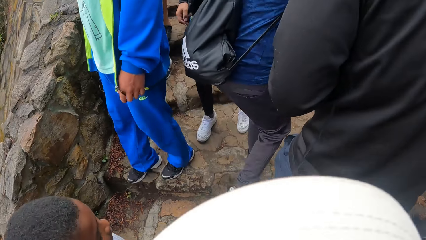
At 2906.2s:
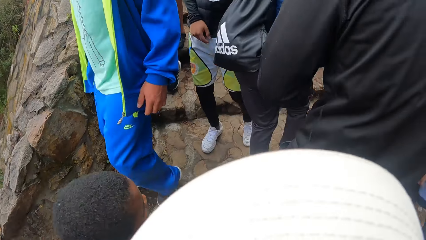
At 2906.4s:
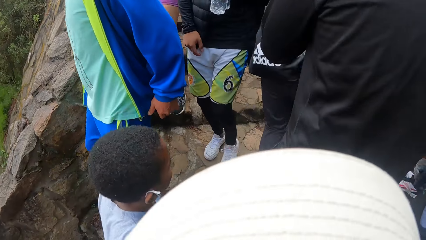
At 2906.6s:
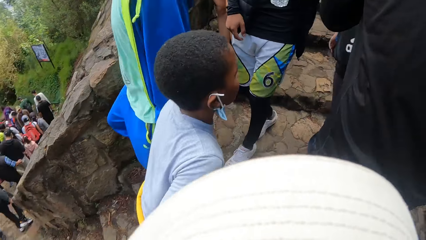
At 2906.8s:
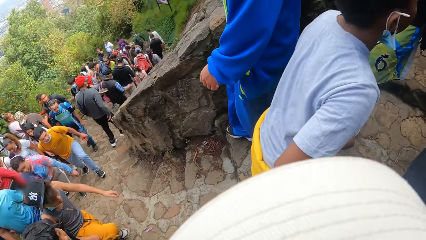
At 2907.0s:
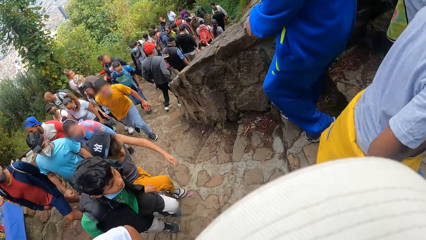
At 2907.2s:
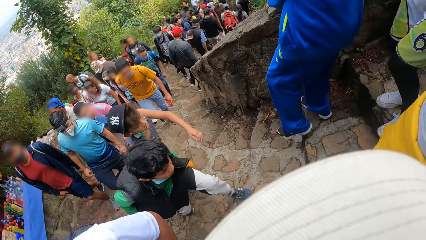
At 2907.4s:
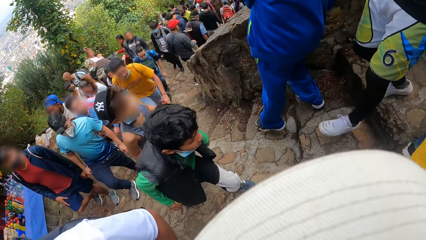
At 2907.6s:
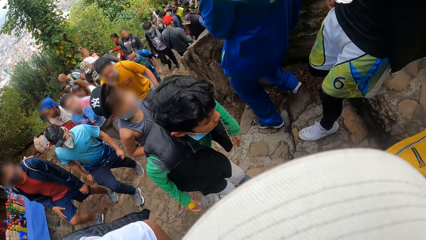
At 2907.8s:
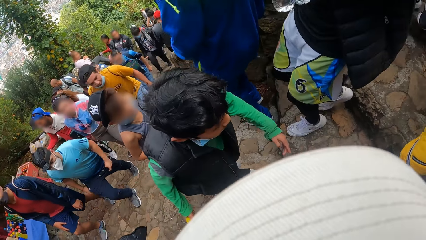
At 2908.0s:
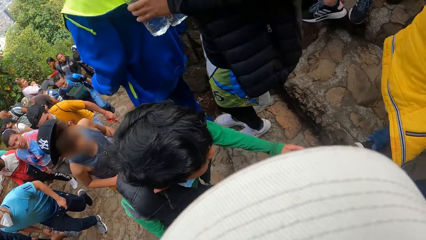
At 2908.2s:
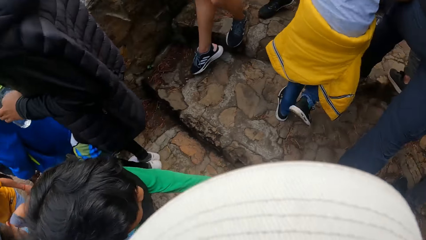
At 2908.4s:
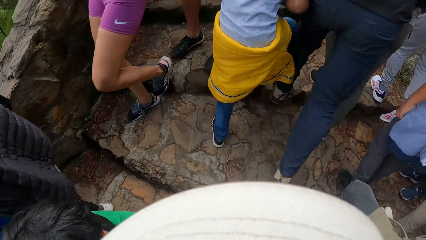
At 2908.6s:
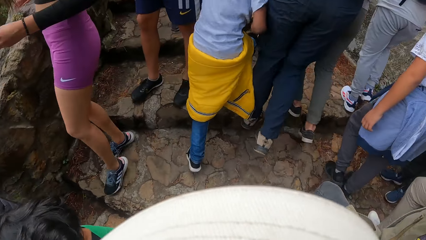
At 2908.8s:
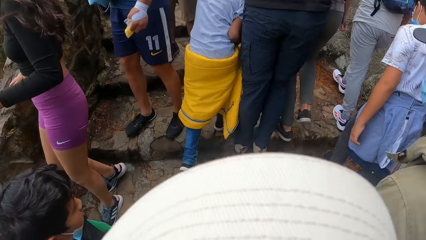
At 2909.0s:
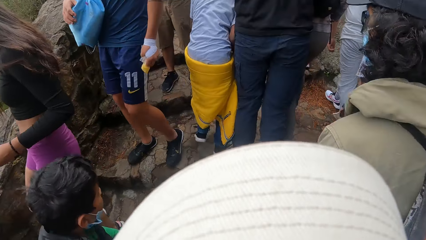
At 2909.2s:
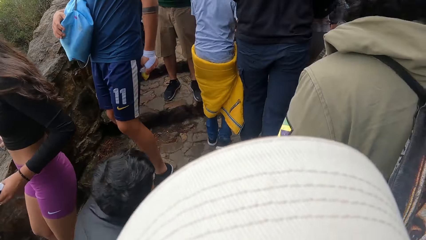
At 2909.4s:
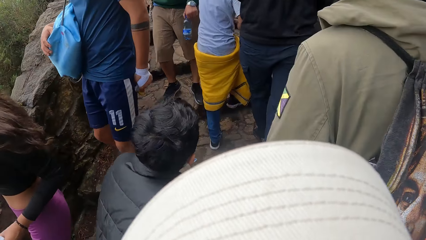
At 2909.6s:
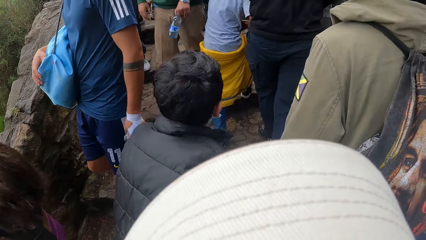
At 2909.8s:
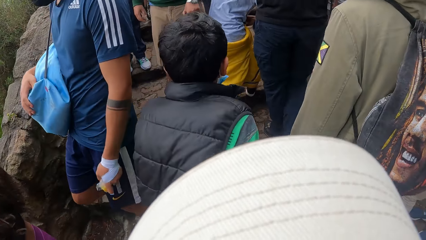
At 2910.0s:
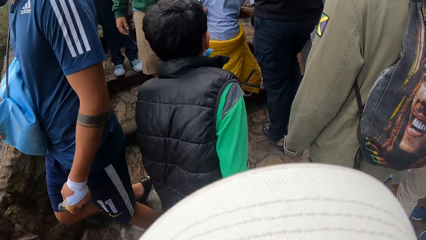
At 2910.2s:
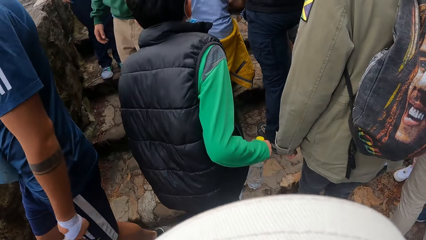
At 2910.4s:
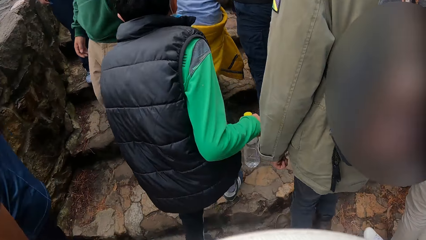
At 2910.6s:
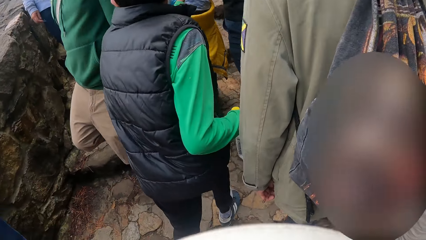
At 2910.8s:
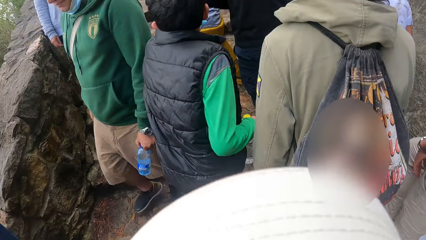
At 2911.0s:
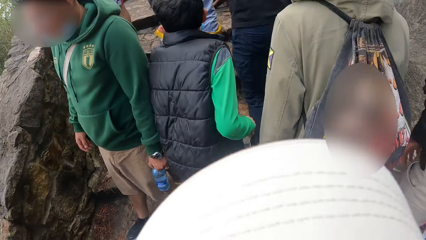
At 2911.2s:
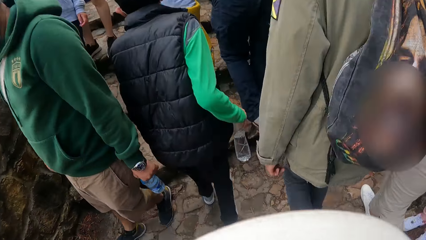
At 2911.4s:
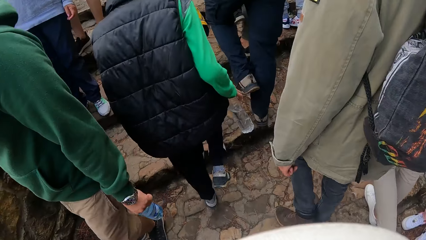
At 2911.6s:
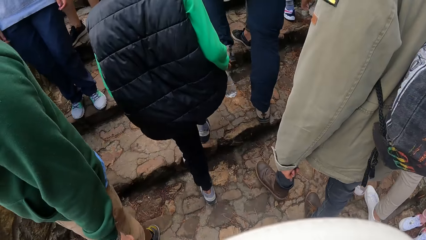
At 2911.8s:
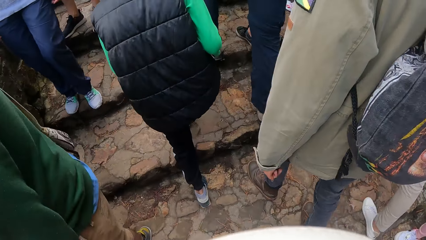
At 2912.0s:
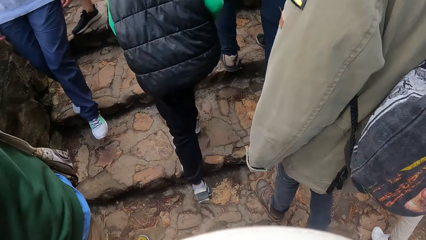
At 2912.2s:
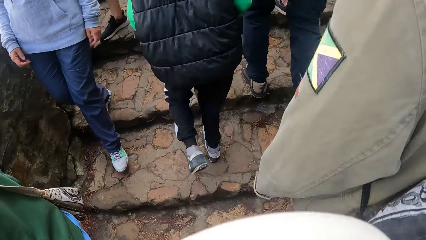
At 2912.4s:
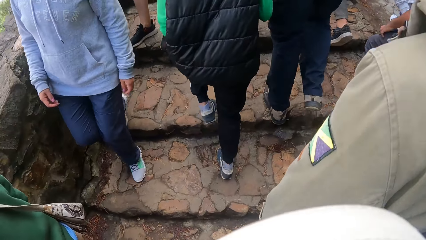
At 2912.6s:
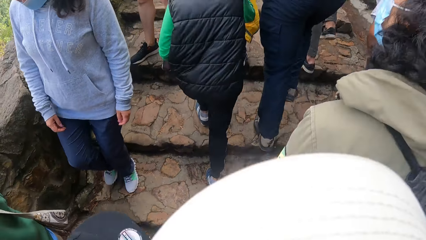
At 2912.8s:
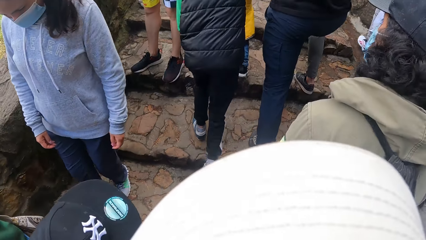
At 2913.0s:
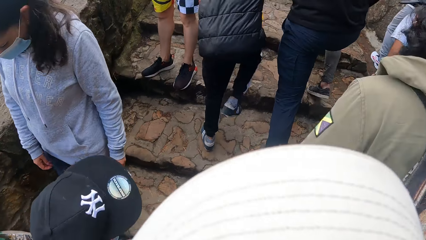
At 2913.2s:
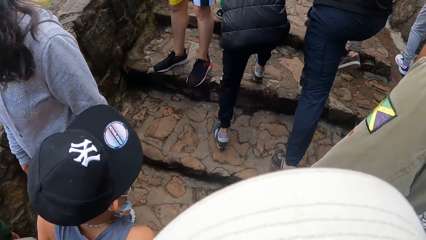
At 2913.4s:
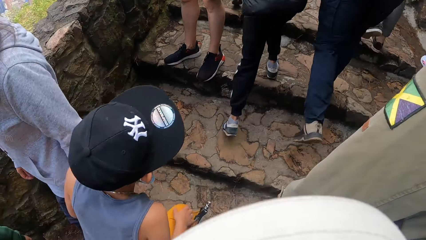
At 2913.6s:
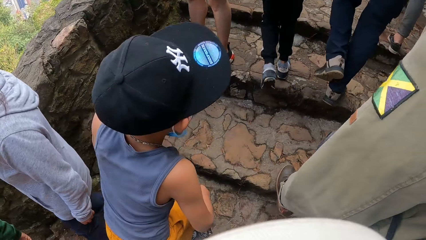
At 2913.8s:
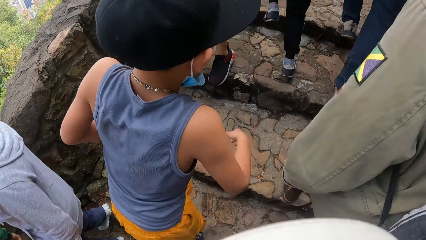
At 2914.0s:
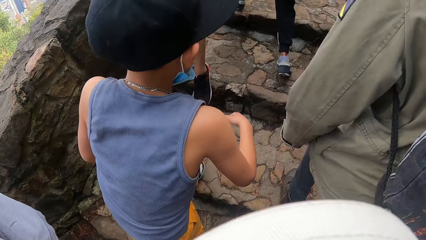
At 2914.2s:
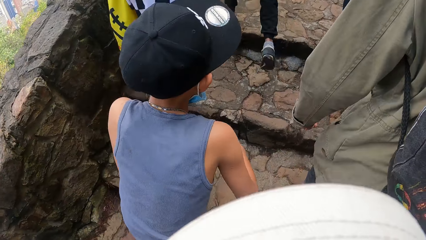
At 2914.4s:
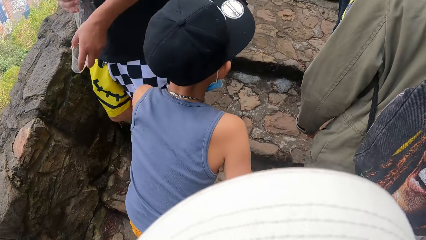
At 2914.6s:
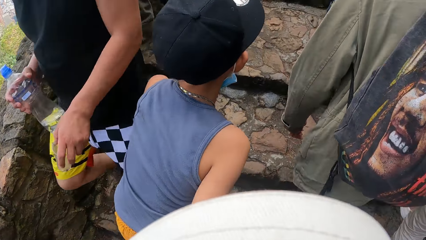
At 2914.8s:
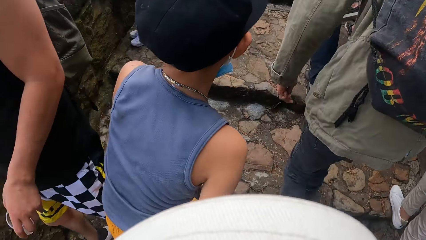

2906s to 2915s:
The camera wearer looks backwards. They walk on the stairs.

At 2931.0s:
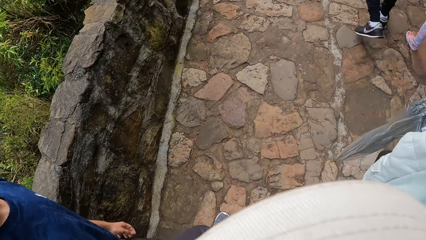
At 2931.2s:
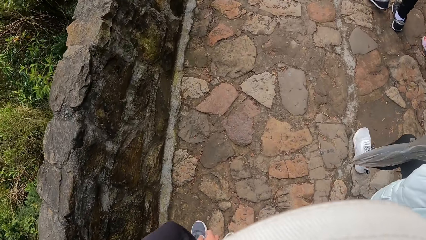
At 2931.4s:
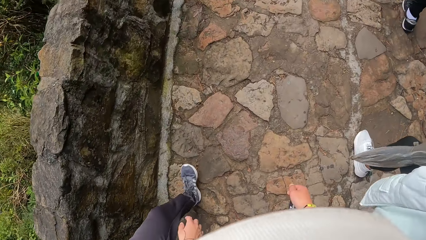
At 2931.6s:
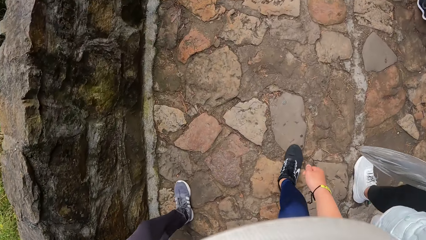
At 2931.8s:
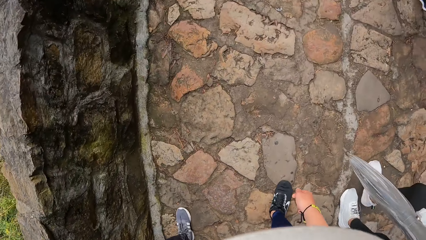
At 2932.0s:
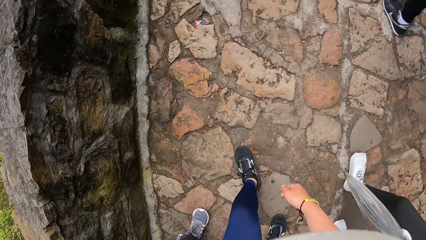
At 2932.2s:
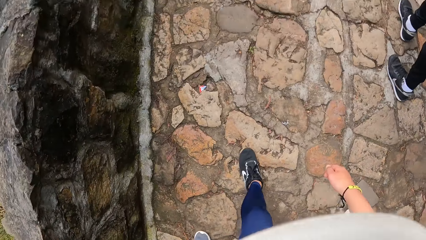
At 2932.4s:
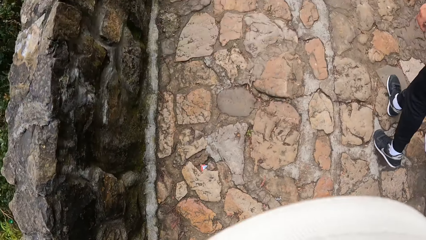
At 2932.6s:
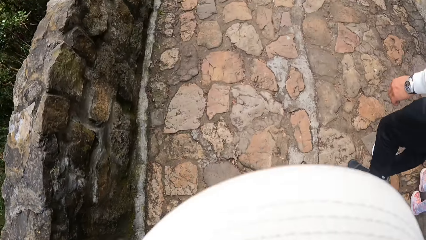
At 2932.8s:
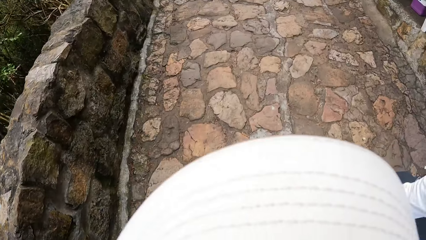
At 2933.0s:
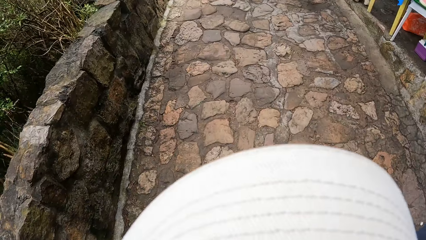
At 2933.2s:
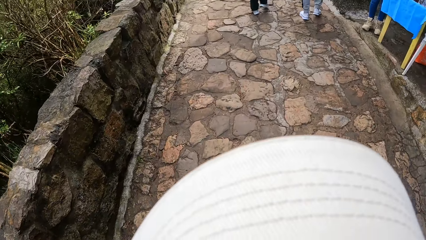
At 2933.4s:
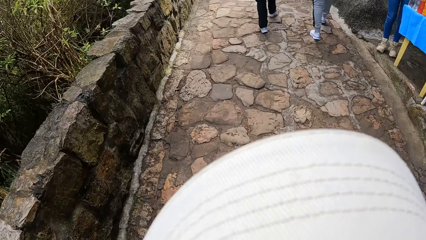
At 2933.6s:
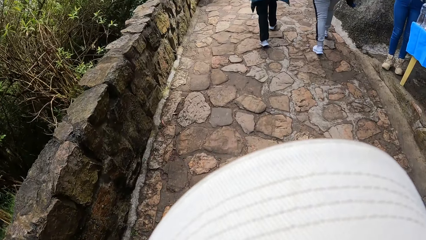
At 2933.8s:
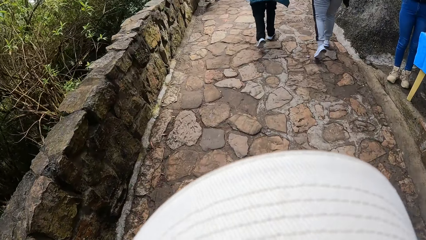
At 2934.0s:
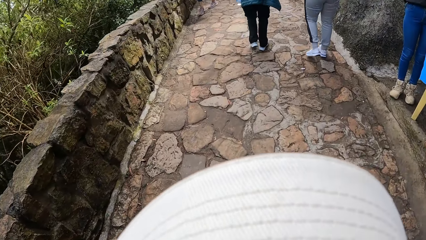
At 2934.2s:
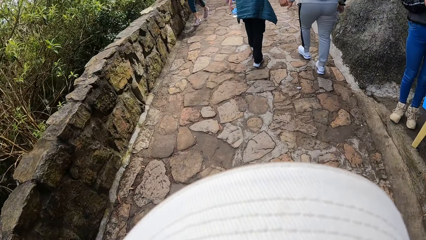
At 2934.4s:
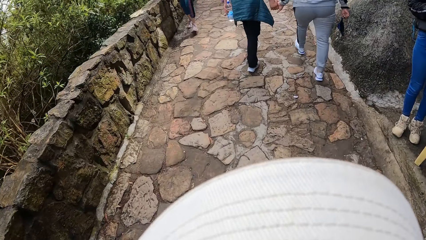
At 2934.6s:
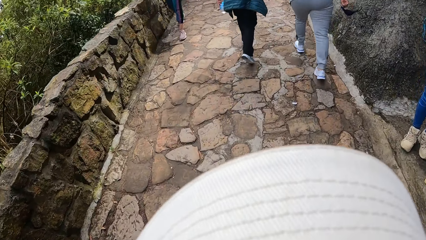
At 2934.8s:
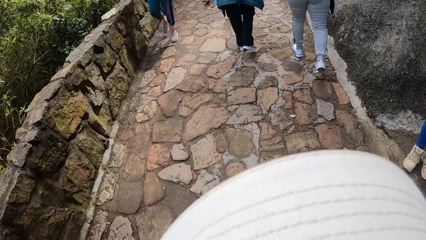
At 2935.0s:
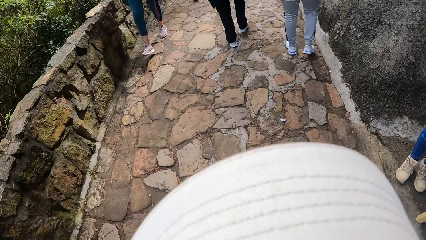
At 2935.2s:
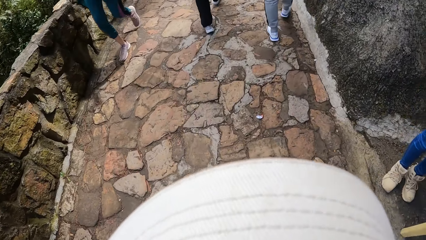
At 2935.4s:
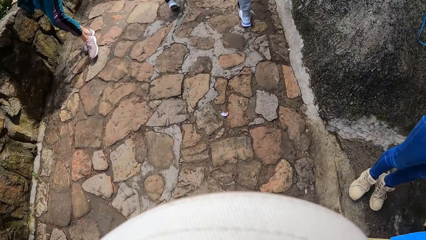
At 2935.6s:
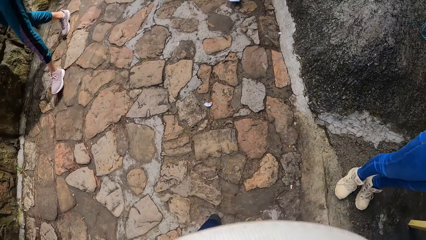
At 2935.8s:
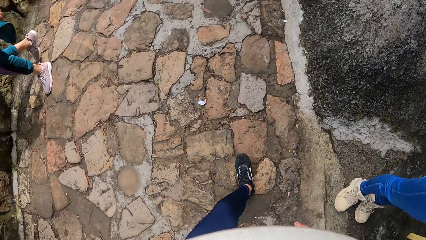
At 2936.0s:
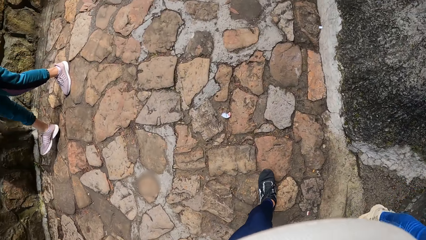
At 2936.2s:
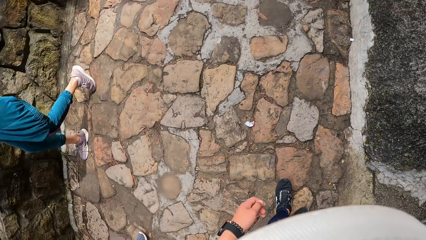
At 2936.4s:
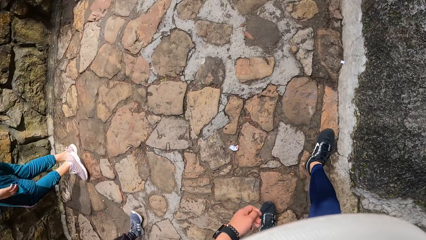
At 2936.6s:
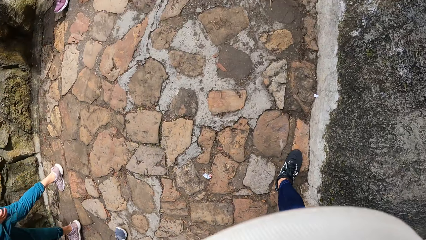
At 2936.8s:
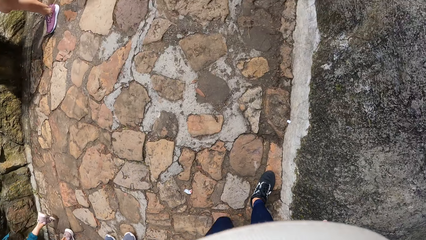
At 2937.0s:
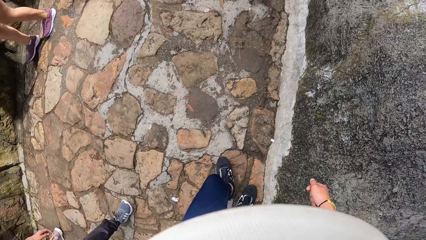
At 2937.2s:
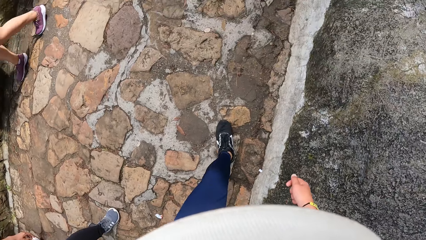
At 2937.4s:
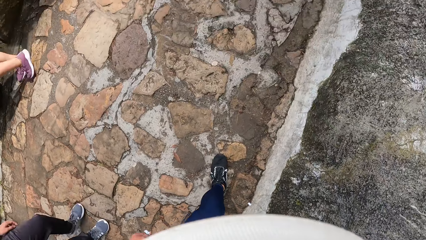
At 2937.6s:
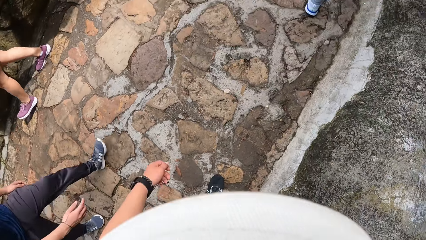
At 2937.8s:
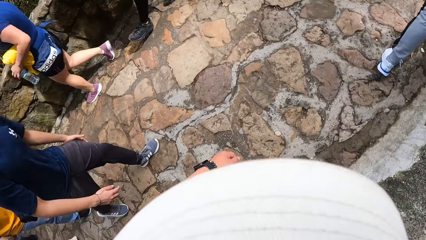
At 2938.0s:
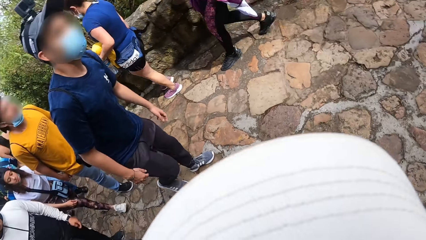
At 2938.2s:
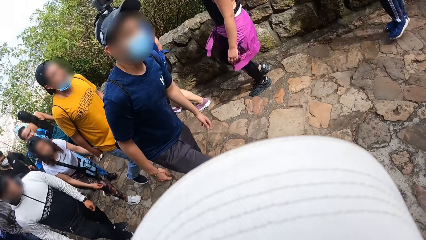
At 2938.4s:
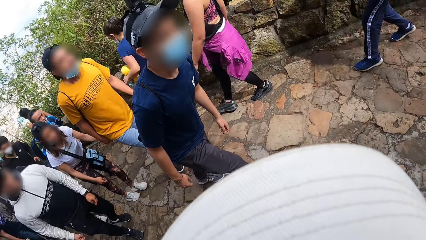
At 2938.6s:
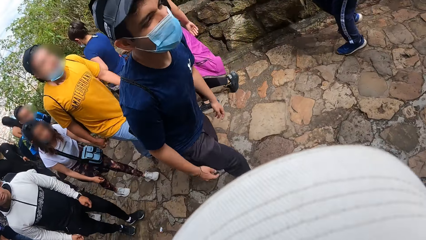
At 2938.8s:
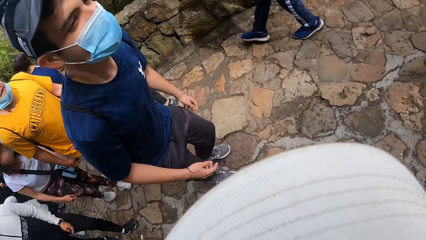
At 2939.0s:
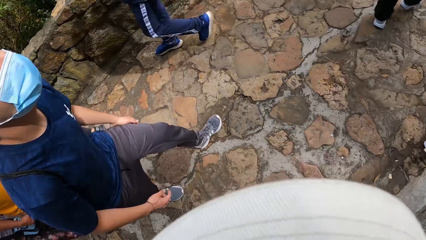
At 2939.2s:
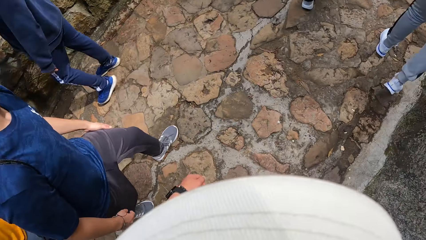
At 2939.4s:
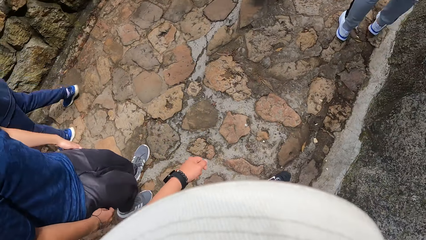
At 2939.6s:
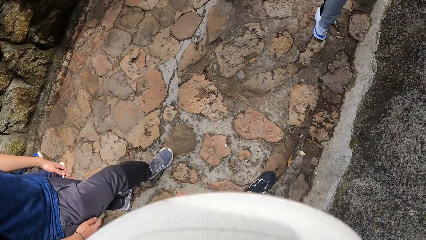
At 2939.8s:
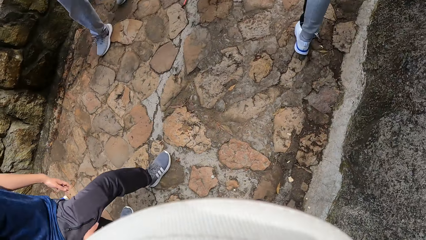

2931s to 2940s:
The camera wearer walks in front of a man.
